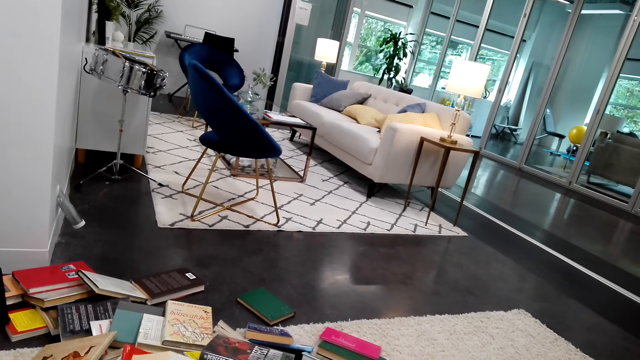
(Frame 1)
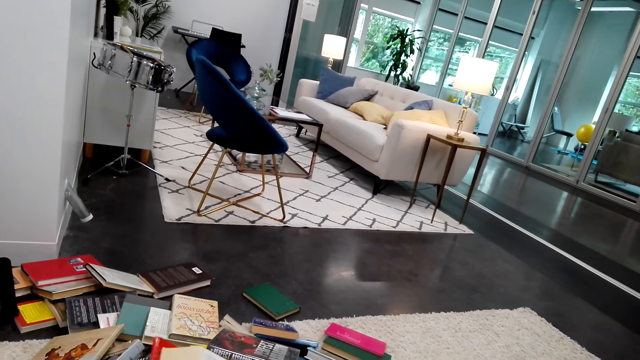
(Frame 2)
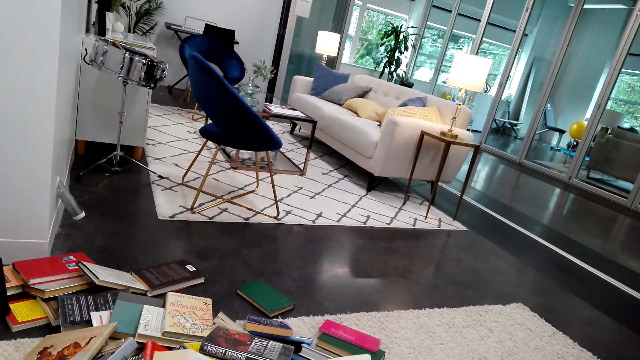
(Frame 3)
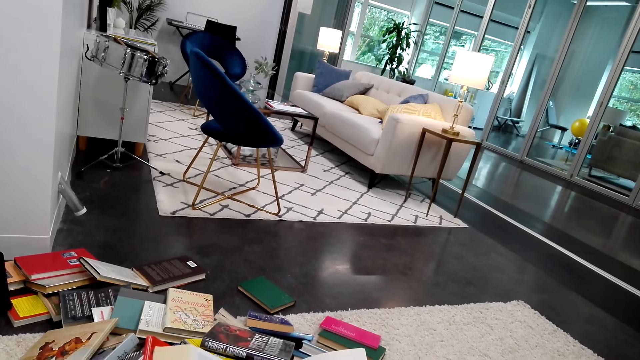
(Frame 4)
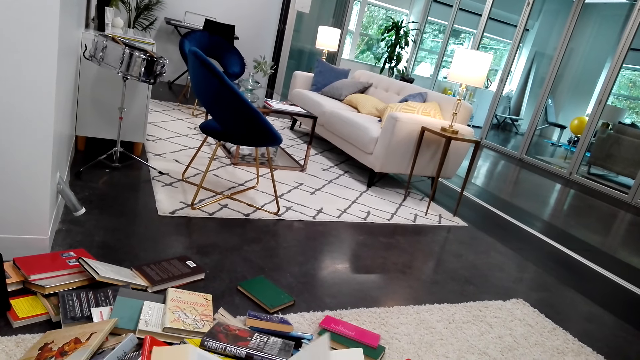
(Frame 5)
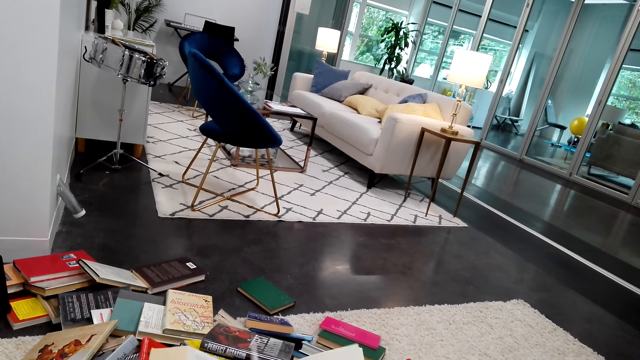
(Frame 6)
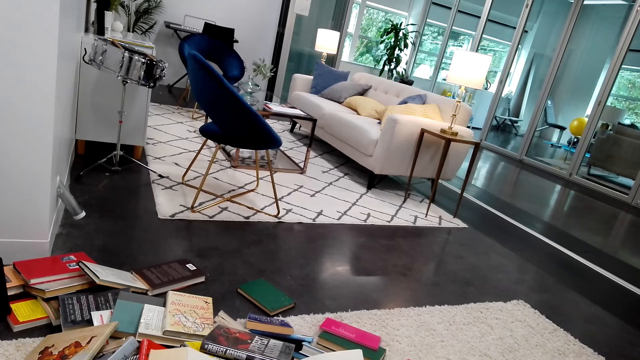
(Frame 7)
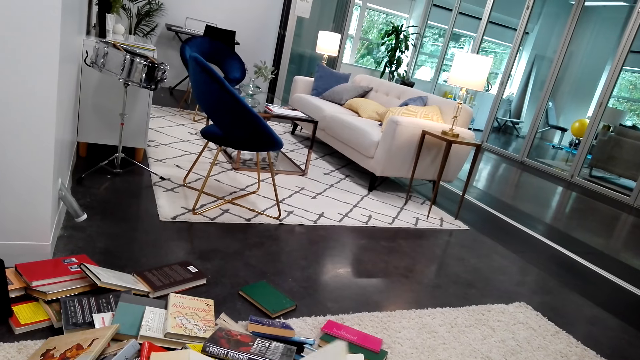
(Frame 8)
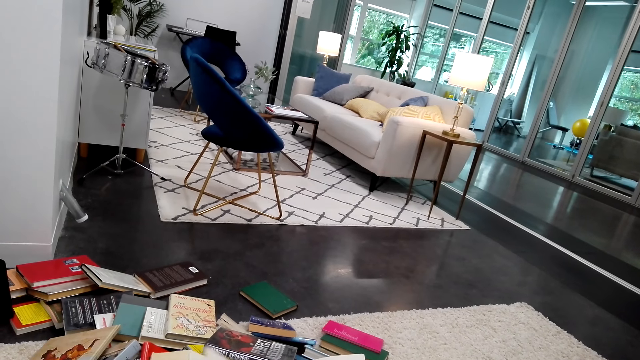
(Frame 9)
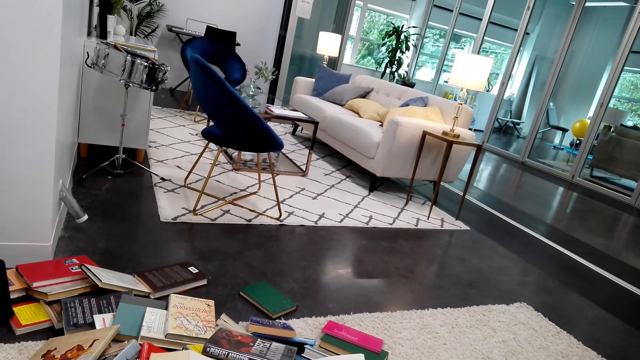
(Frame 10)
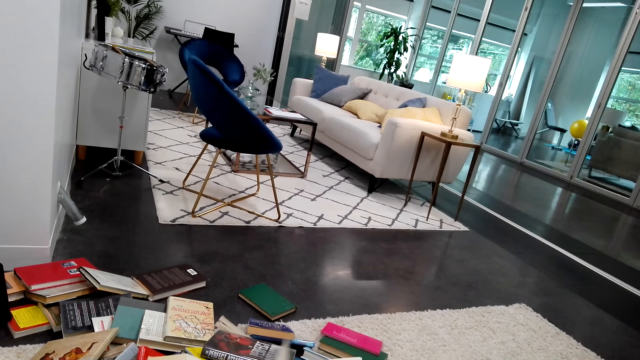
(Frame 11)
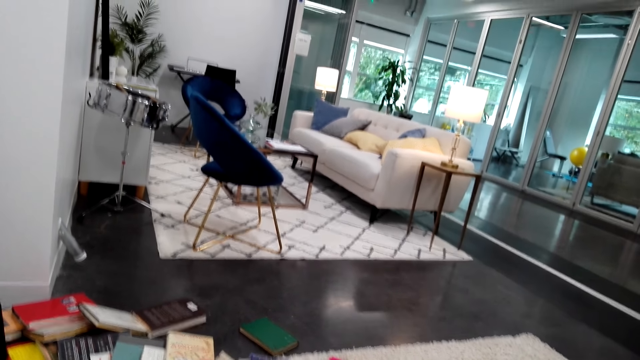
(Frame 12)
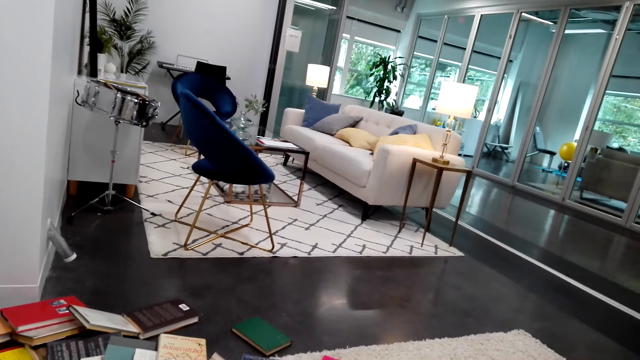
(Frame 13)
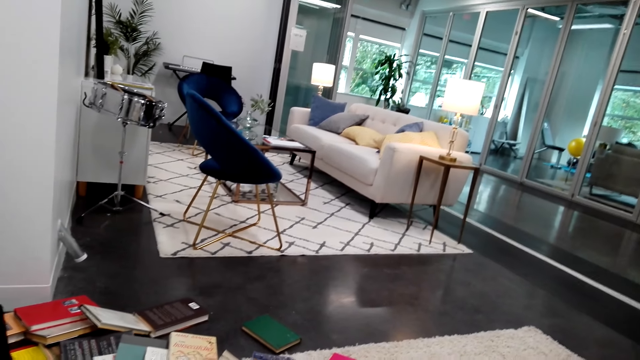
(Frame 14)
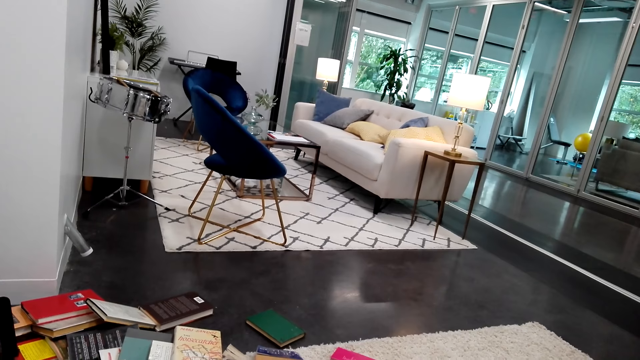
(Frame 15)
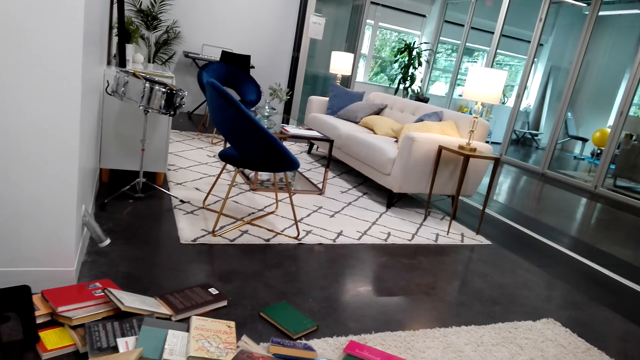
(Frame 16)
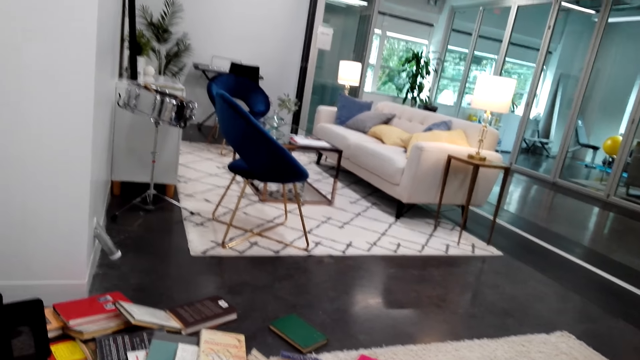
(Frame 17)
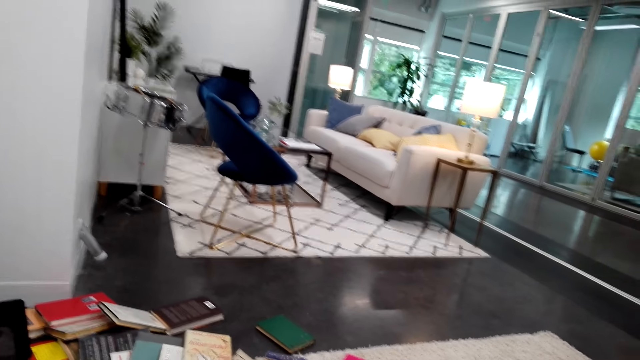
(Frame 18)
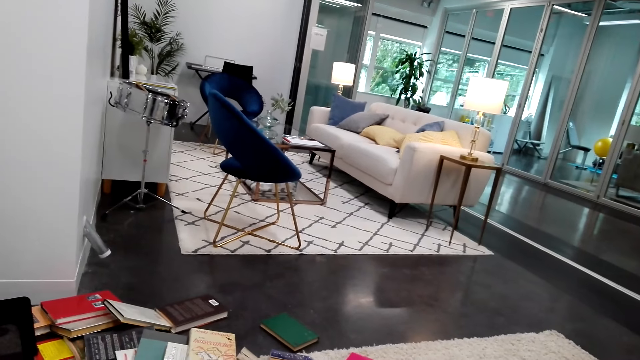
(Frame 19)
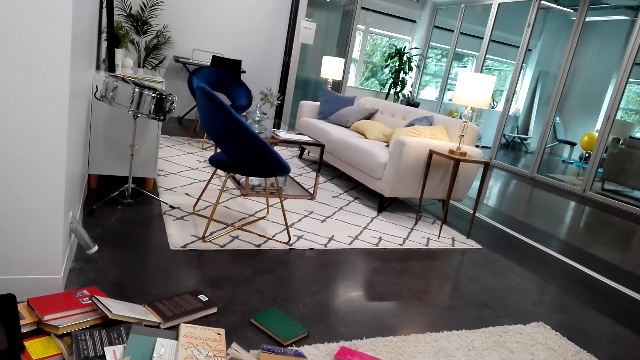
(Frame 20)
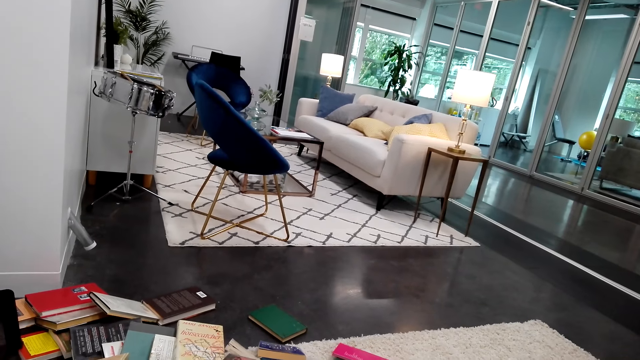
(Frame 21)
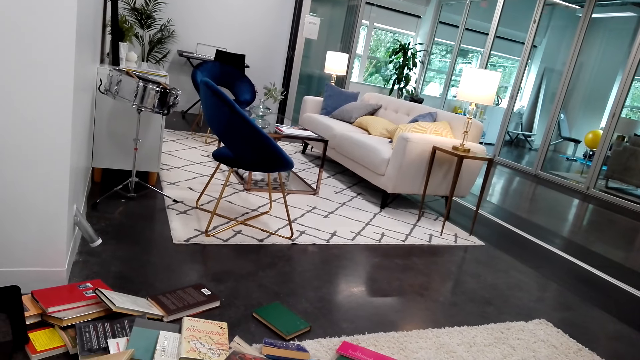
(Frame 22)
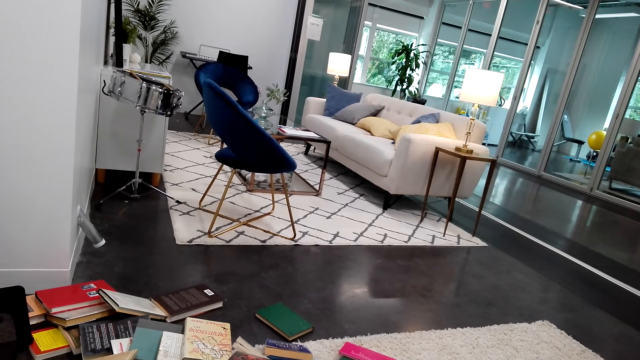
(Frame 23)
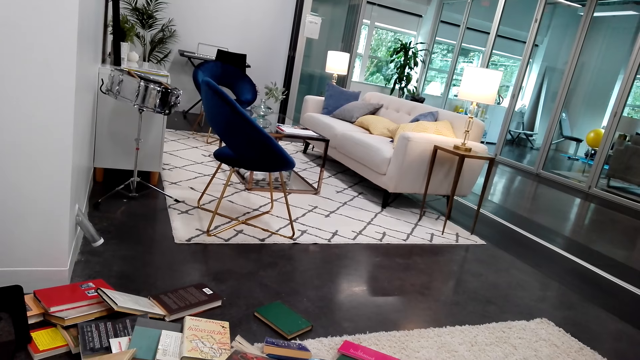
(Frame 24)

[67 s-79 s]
The camera wearer dialogues with a woman.

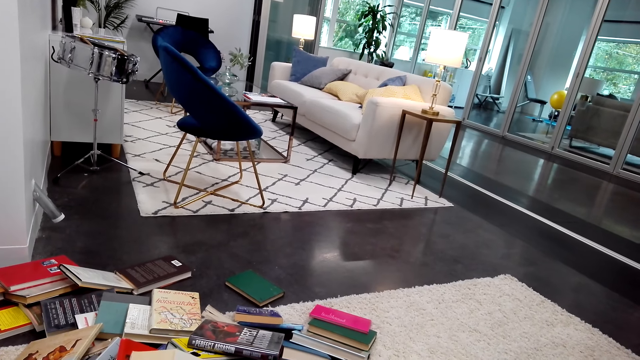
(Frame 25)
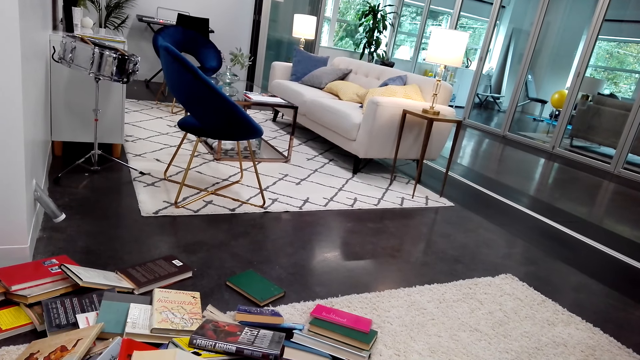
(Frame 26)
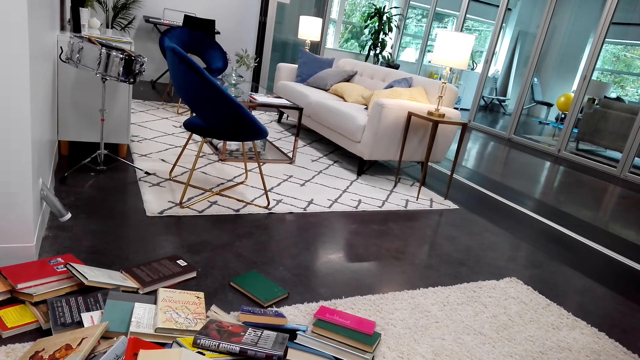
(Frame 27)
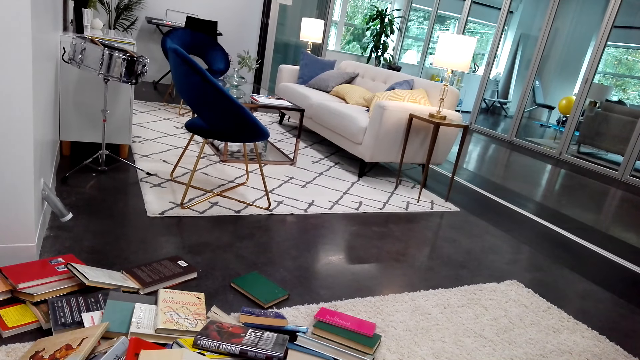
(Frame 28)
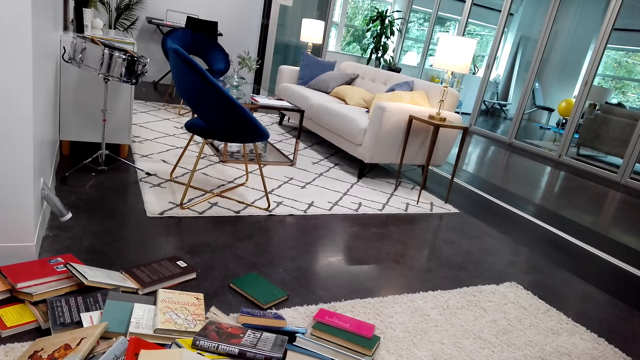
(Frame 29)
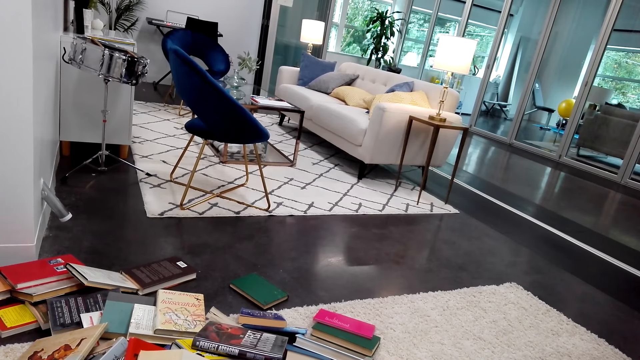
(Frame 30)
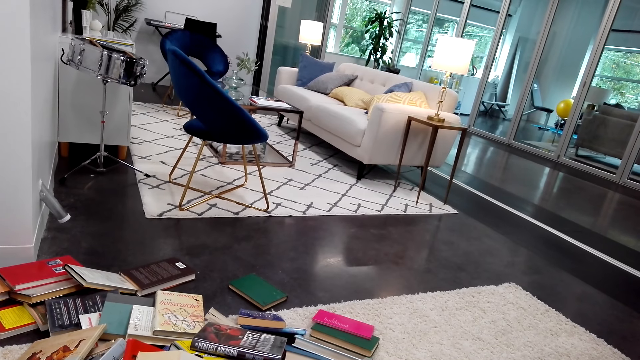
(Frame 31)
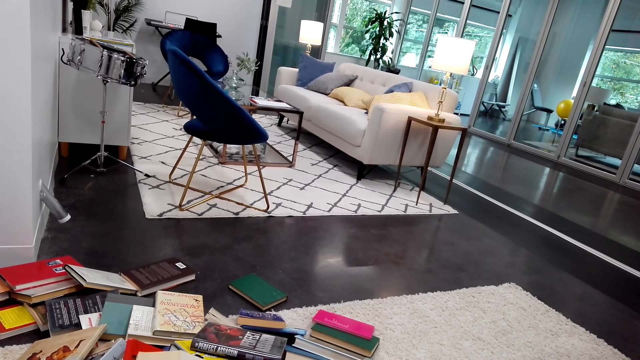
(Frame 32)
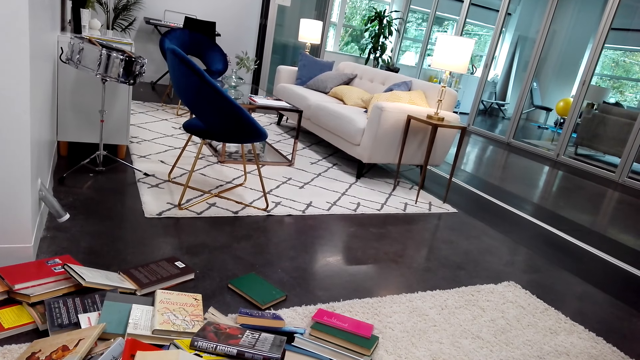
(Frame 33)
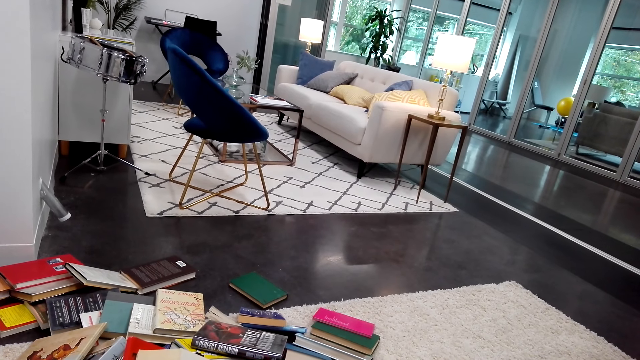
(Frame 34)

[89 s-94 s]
The camera wearer reads a book.

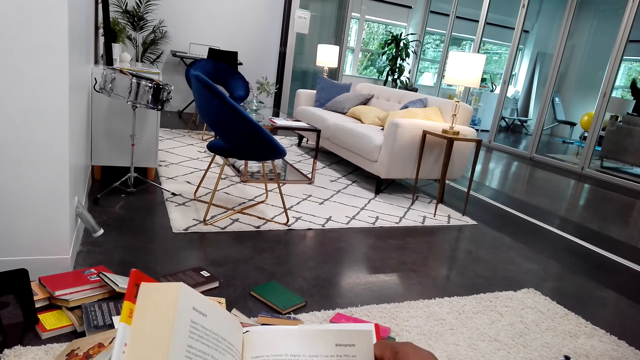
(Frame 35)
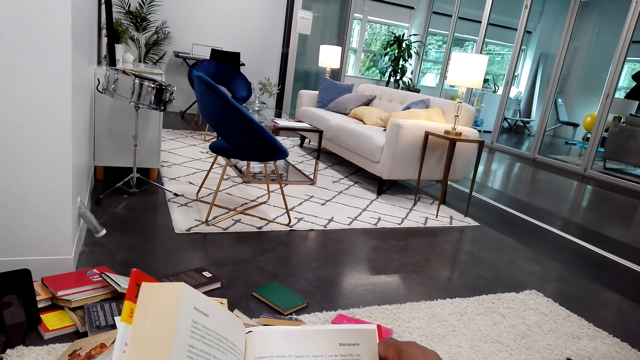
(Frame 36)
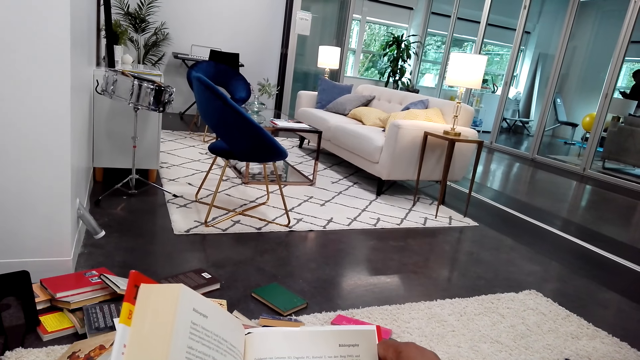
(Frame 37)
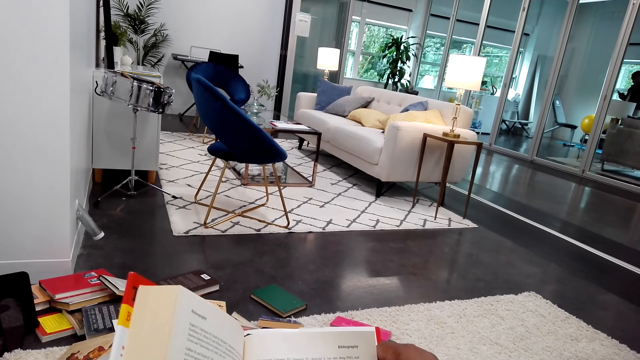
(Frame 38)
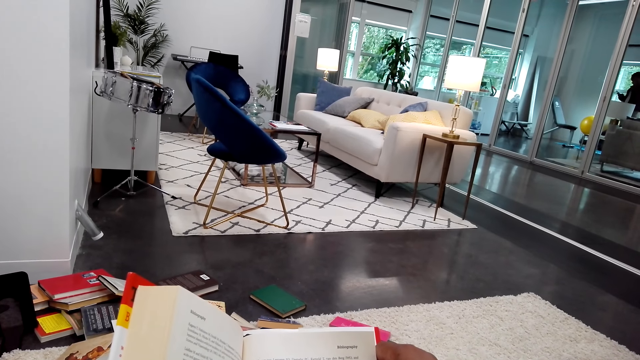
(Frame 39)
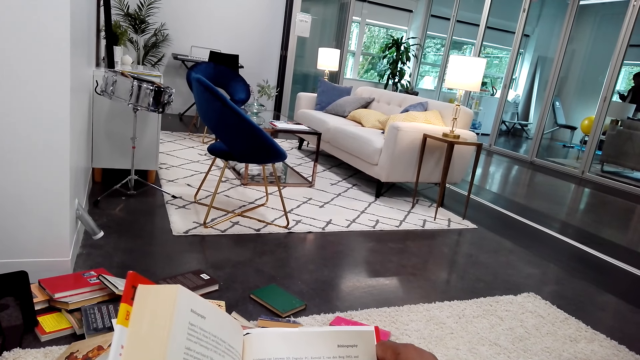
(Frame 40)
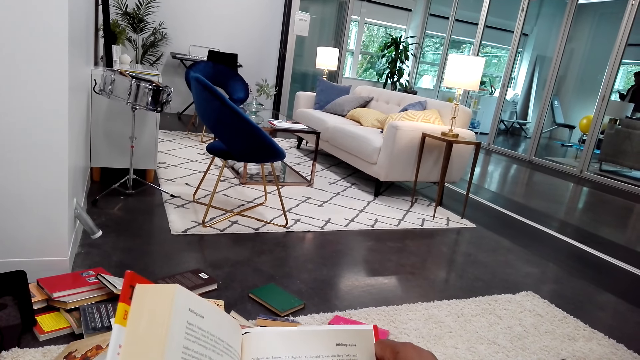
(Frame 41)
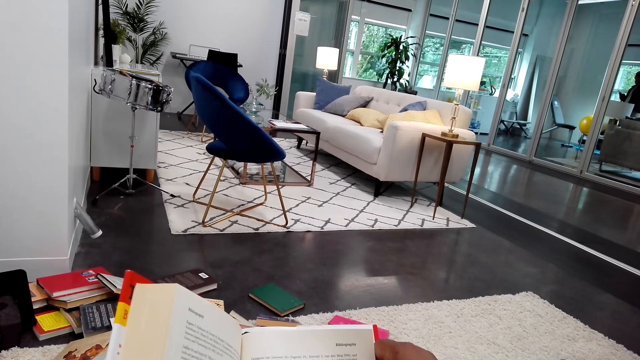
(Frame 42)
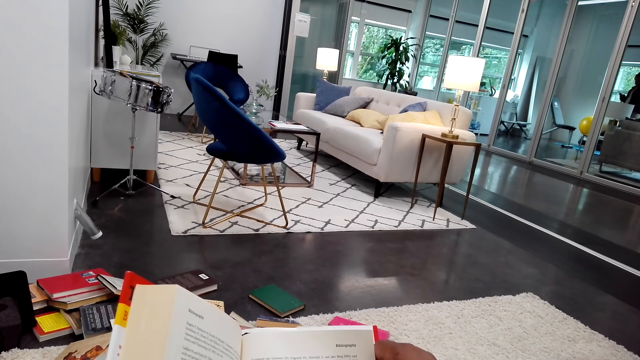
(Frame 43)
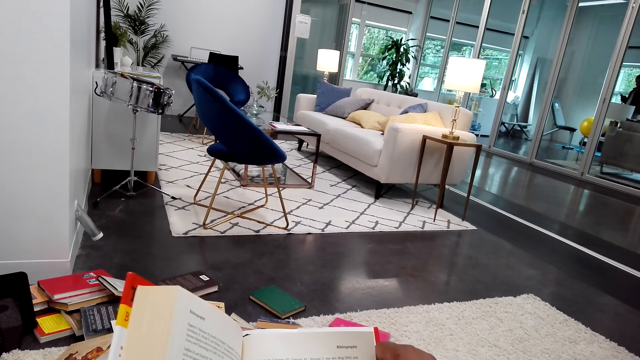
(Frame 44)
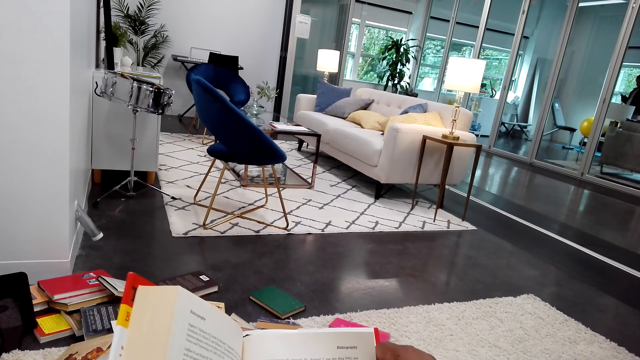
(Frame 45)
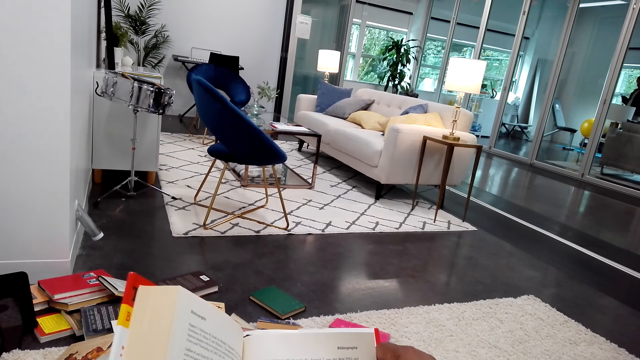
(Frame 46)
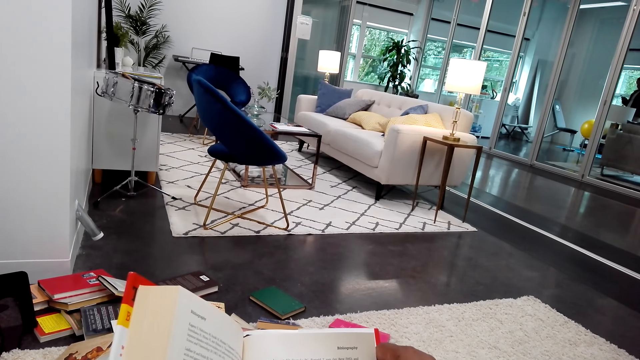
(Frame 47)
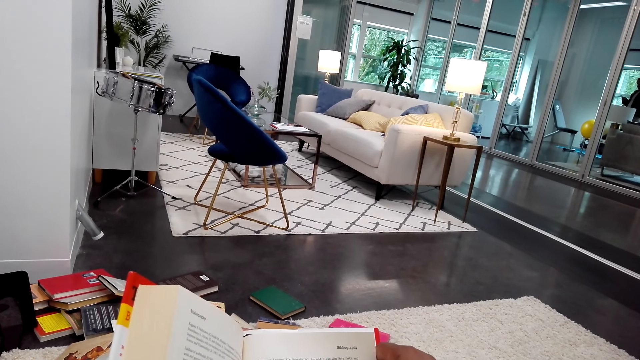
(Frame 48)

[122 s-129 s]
The camera wearer looks at the book.
